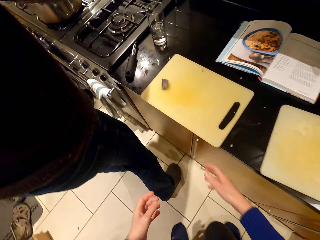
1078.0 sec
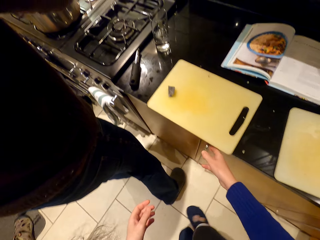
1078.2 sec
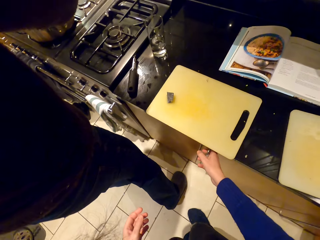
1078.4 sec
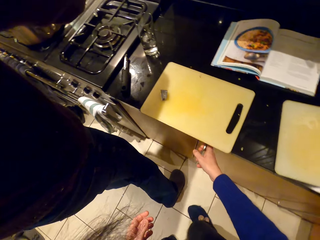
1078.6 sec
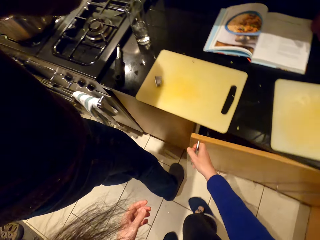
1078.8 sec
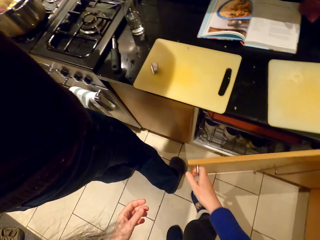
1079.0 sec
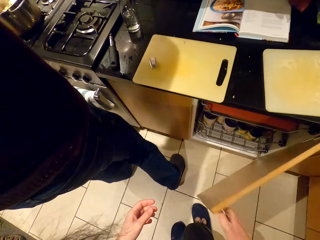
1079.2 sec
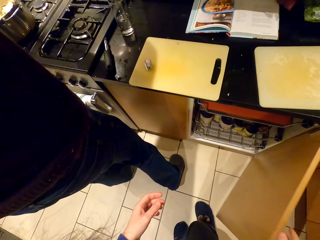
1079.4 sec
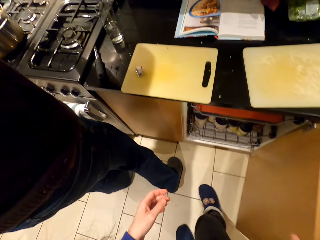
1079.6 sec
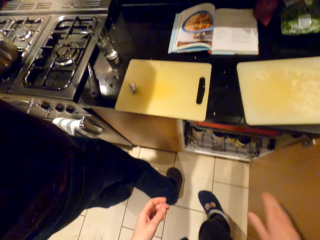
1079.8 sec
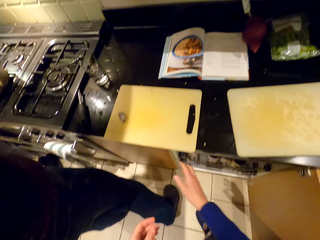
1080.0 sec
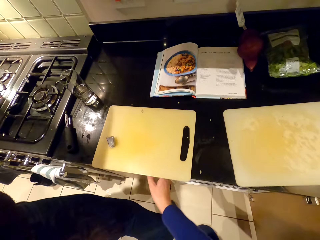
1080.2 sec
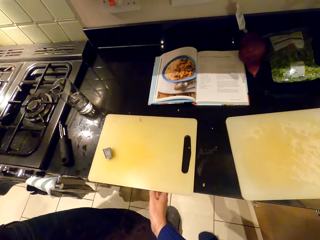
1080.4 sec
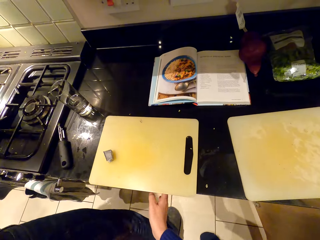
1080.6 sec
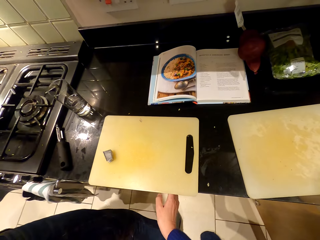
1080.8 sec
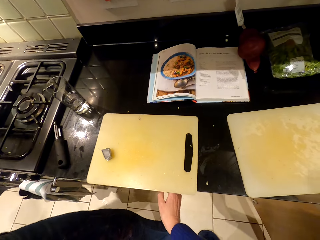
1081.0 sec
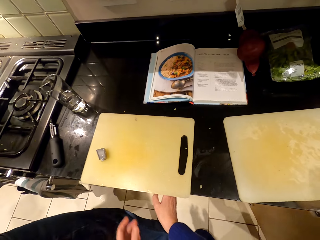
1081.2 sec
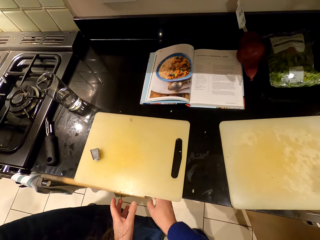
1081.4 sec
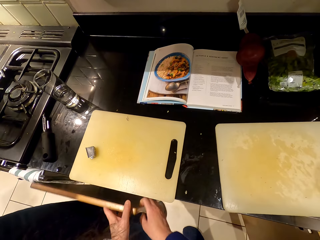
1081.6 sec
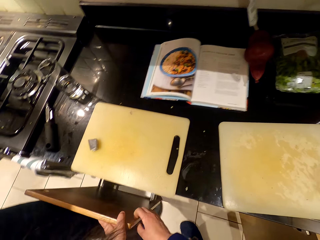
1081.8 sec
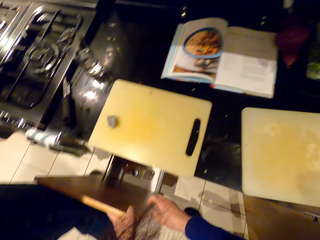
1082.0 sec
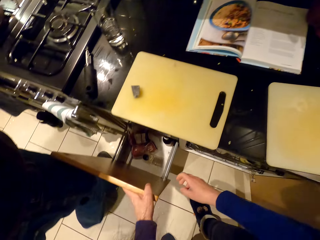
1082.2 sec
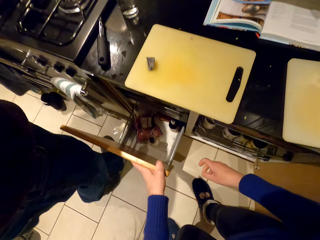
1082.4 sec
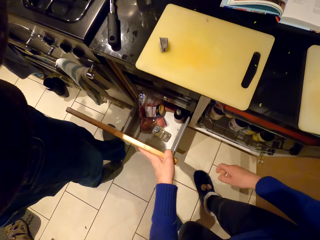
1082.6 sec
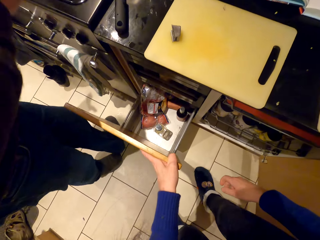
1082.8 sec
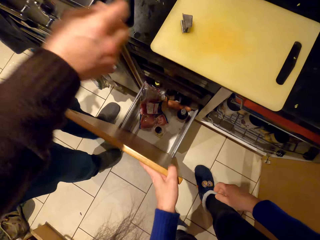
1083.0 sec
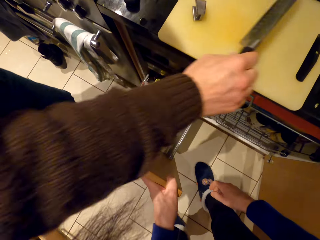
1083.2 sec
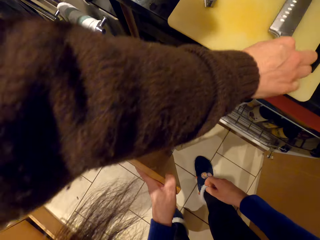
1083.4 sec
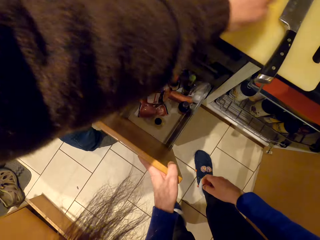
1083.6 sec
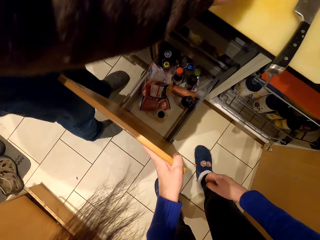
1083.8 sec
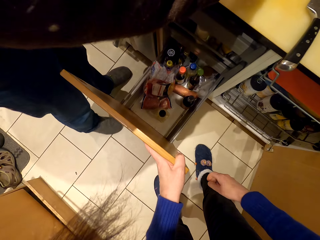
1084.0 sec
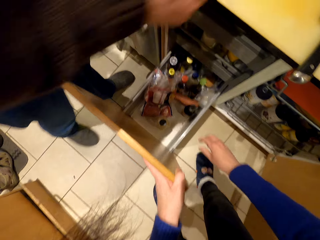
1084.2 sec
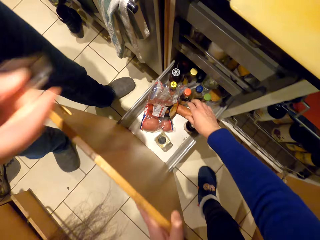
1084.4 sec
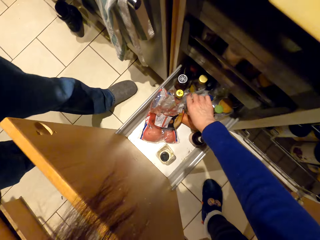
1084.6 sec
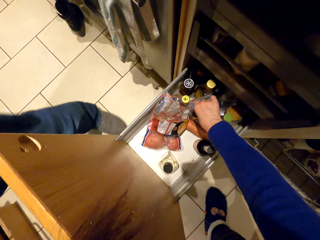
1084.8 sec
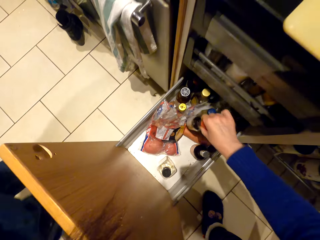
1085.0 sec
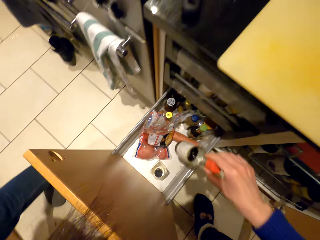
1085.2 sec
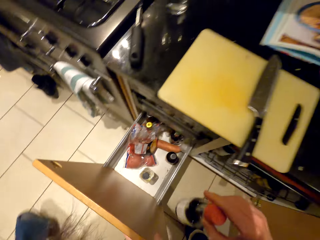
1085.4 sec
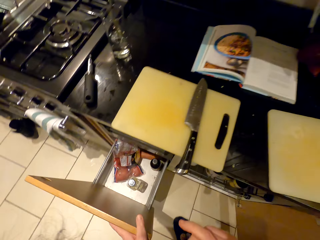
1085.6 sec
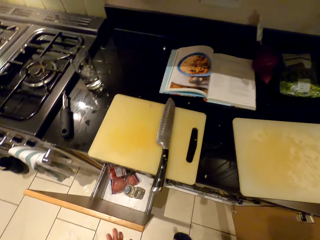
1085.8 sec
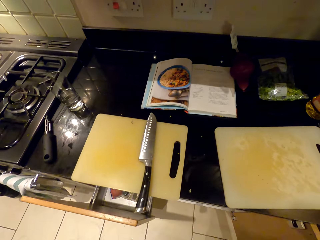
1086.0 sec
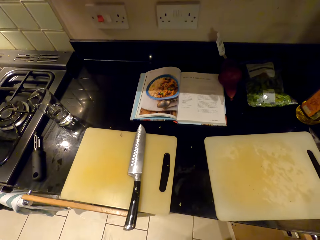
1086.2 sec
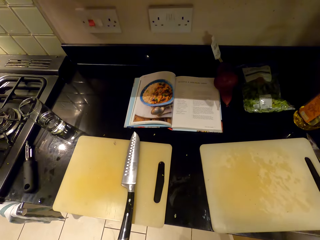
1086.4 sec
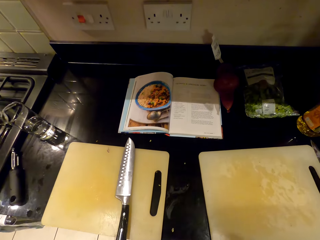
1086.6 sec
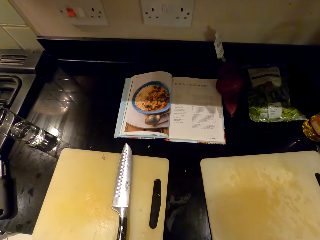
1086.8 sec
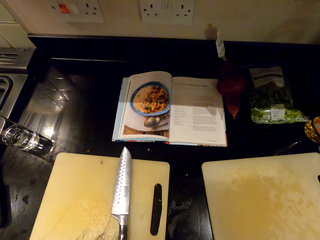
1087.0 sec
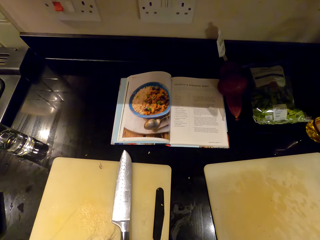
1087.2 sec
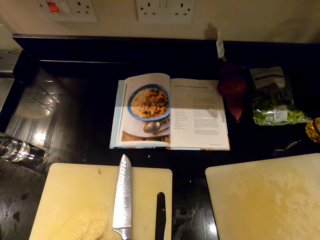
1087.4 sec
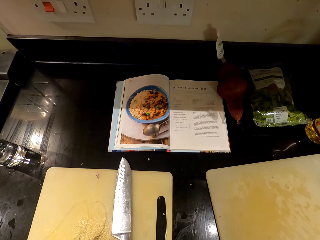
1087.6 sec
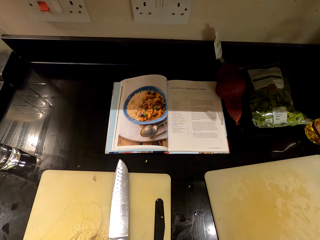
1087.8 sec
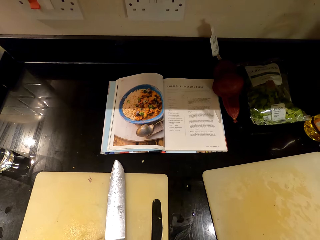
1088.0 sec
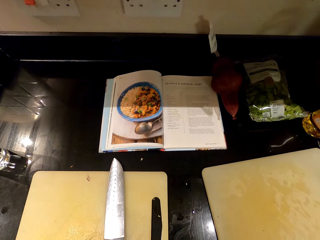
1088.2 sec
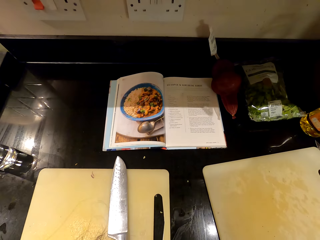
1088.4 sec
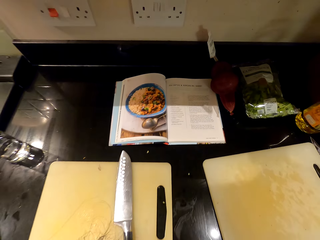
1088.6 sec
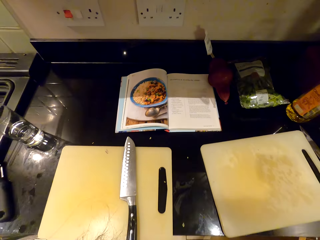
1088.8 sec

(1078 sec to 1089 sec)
A person puts something into the cooking pot. The camera wearer opens the kitchen cabinet. They open a drawer. The person places the knife on the chopping board and walks around the room. The camera wearer picks up the bottle. They close the drawer and look around.

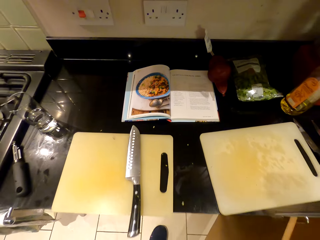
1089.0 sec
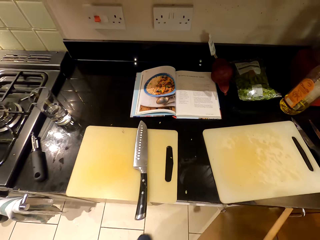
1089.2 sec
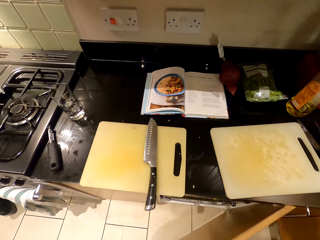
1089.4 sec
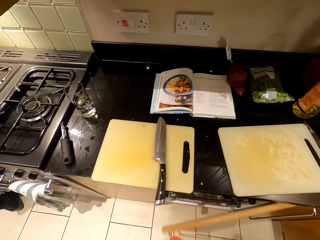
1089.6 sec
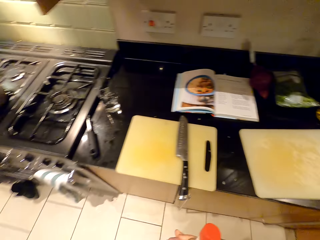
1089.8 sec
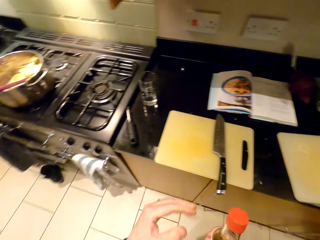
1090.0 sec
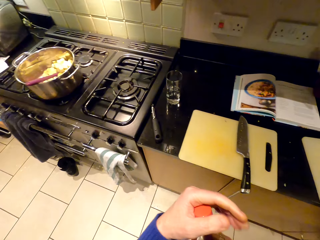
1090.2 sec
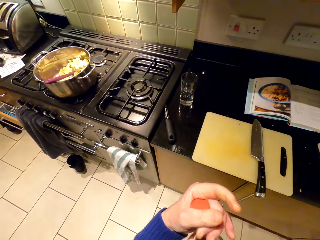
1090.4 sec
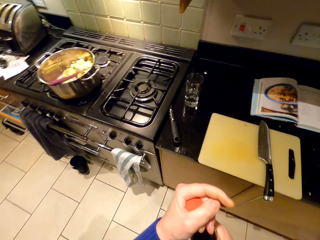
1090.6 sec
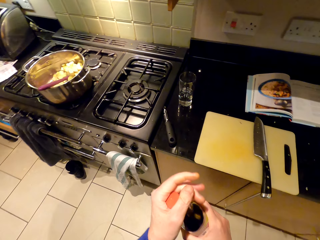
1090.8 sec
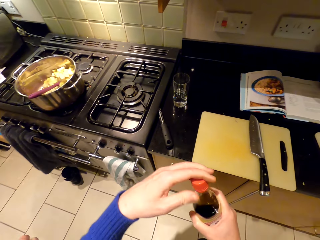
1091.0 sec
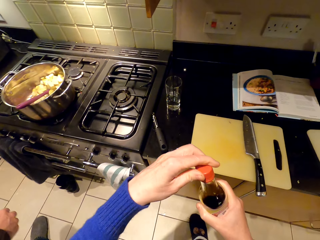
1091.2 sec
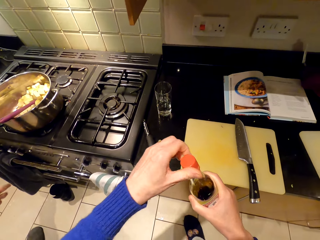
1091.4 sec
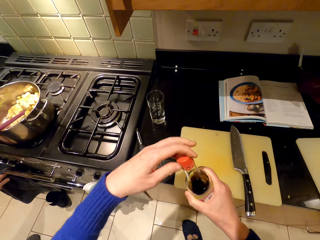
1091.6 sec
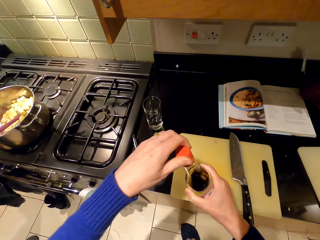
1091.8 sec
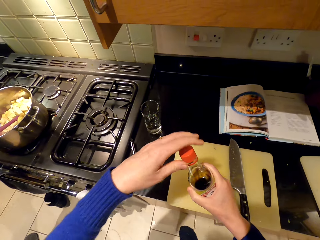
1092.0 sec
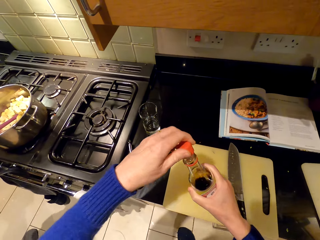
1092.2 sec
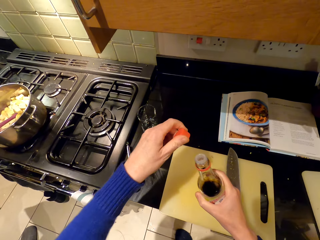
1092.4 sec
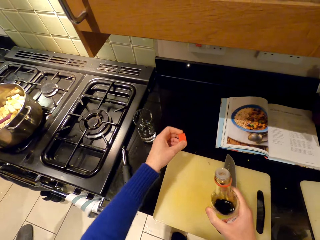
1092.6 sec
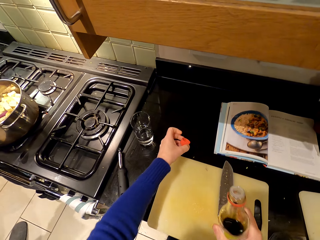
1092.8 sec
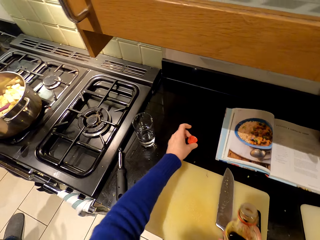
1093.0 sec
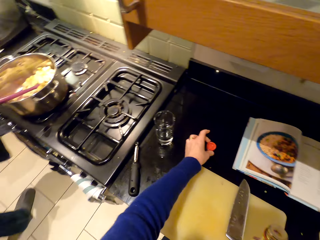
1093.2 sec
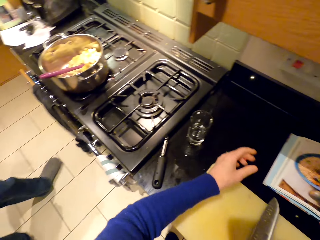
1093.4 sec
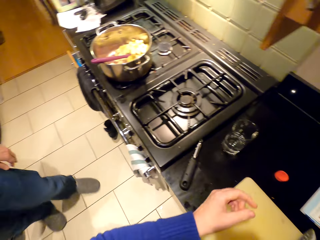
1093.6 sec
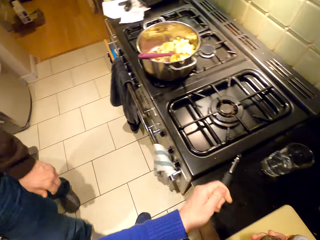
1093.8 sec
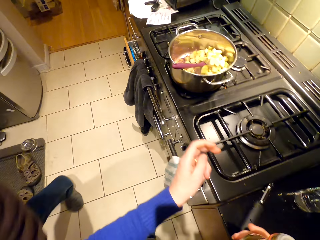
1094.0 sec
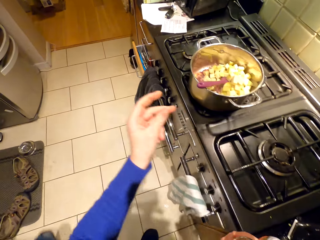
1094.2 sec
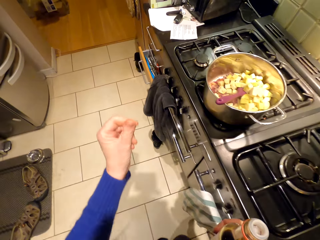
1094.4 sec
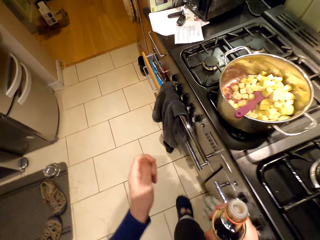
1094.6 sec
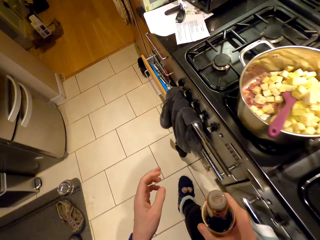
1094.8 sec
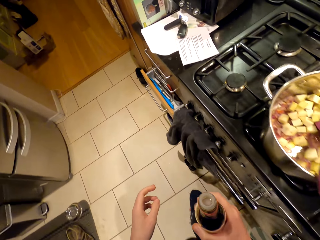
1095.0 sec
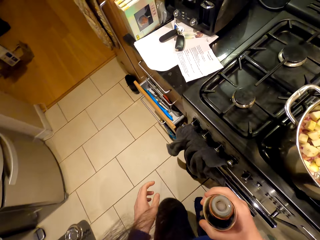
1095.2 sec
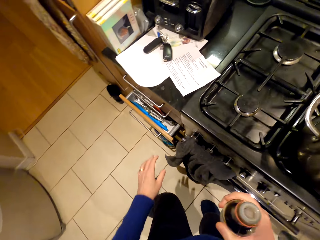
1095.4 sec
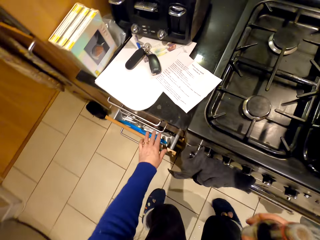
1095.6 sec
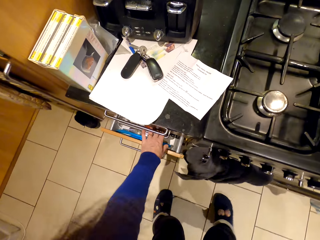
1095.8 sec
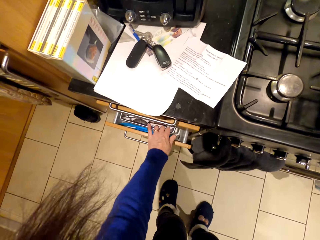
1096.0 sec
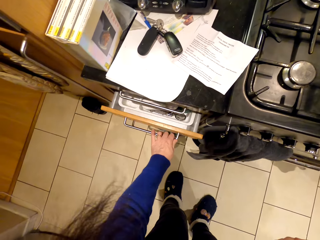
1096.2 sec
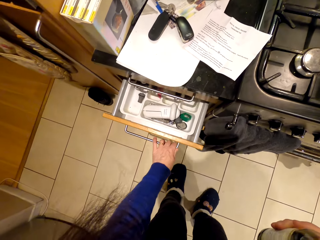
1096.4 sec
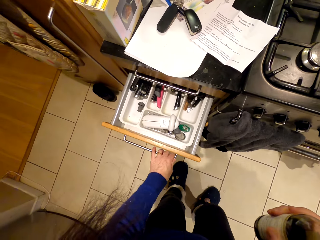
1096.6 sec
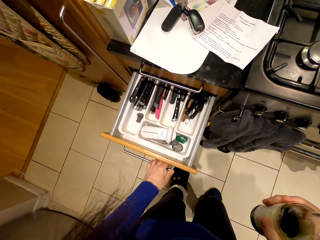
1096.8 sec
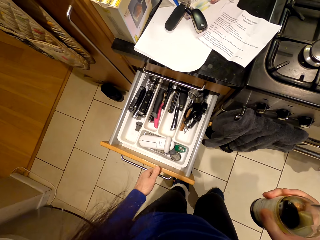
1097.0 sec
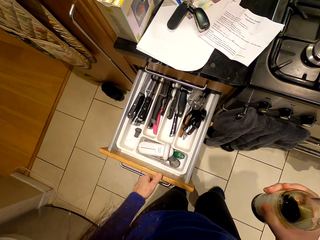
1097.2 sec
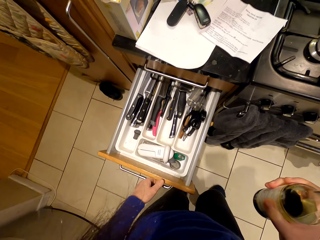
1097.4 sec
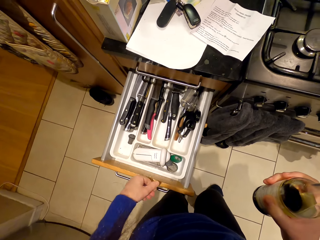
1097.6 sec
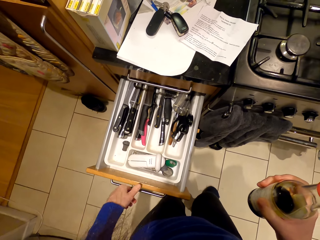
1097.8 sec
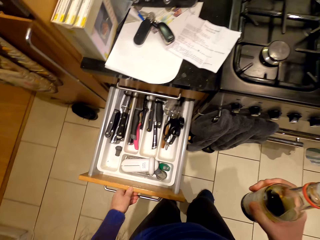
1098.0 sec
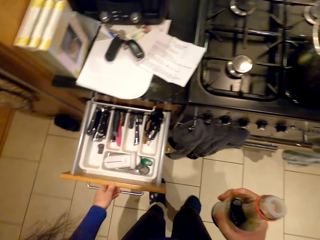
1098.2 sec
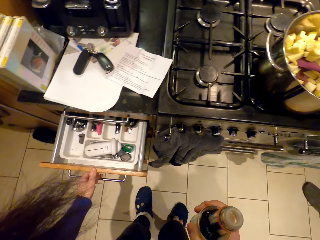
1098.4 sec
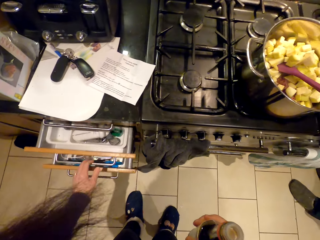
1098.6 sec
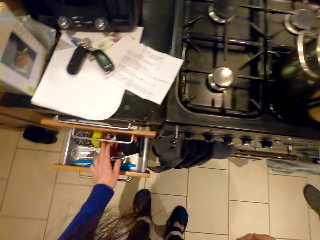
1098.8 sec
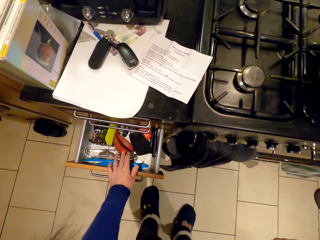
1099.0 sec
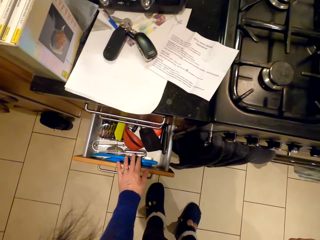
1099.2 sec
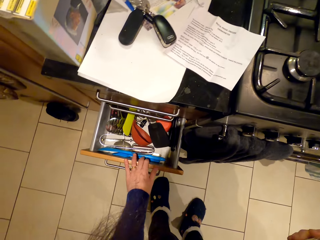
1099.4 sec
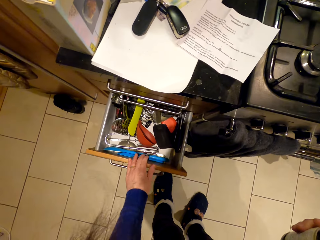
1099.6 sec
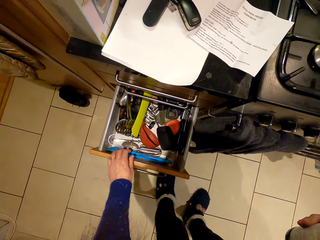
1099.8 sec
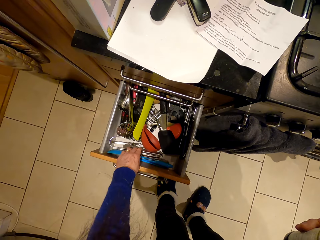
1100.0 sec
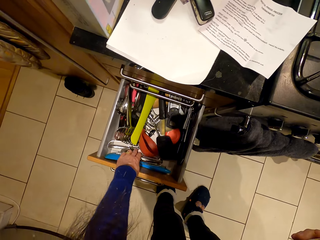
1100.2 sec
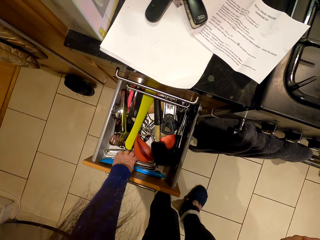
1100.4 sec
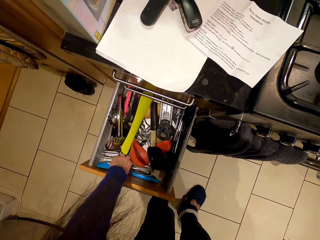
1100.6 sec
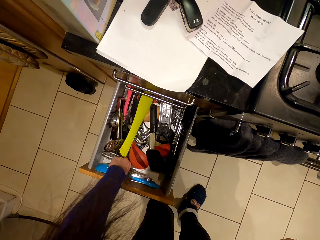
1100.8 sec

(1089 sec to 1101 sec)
The camera wearer closes the kitchen cabinet. They open the bottle top. They put the bottle top on the countertop. They open a drawer and check the drawers.
